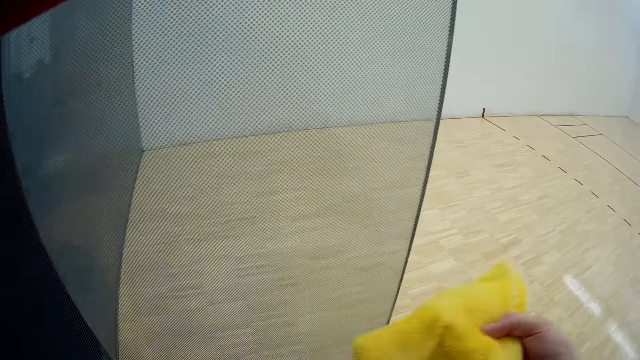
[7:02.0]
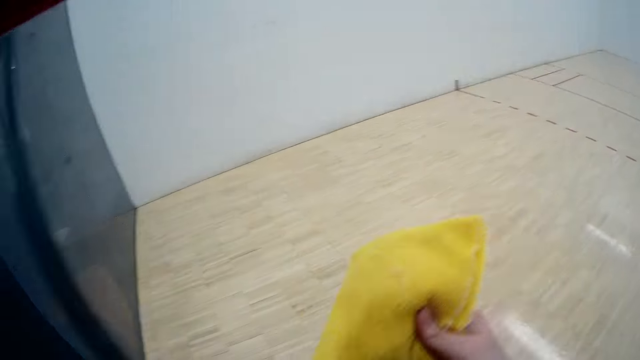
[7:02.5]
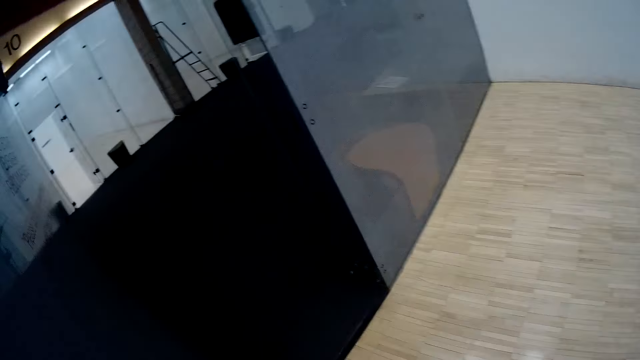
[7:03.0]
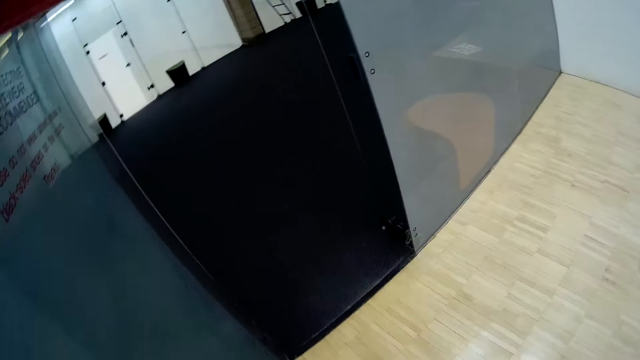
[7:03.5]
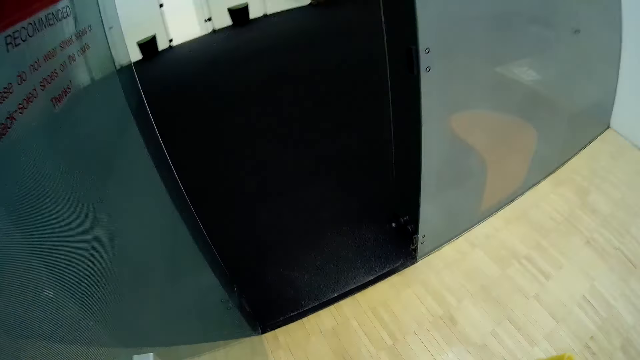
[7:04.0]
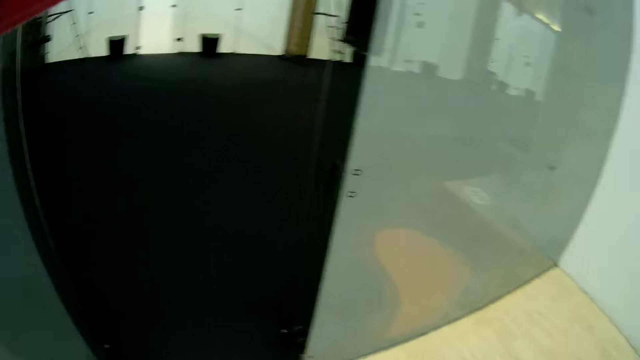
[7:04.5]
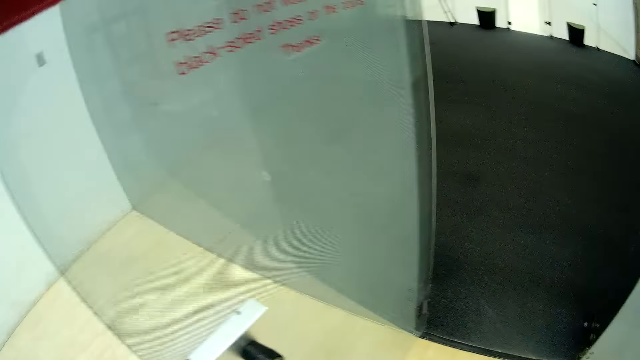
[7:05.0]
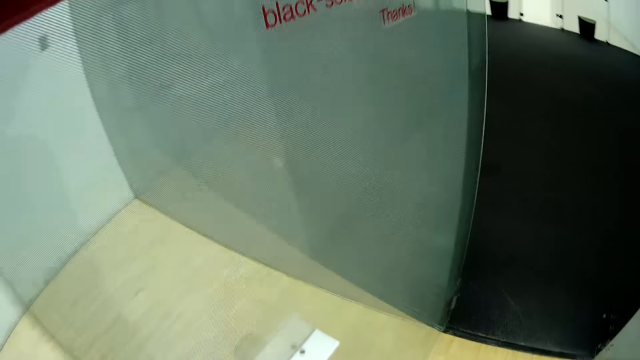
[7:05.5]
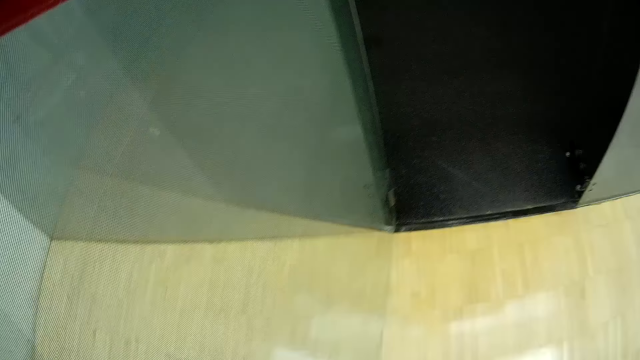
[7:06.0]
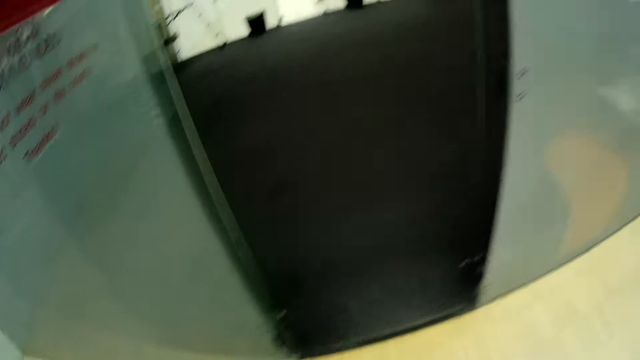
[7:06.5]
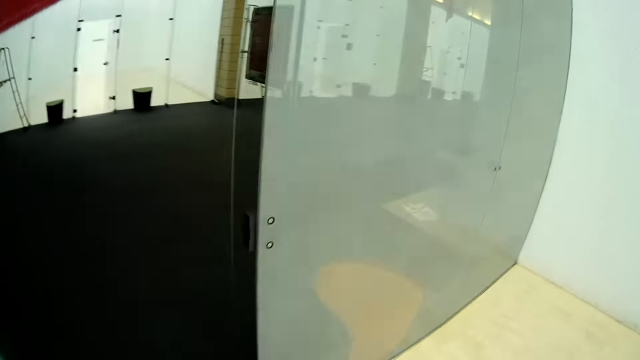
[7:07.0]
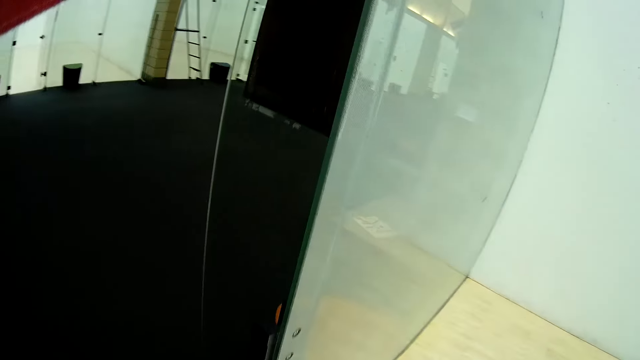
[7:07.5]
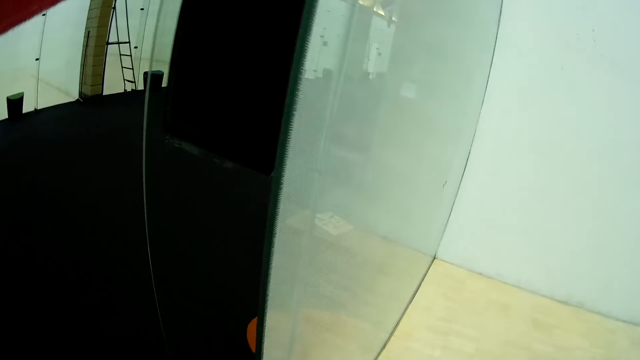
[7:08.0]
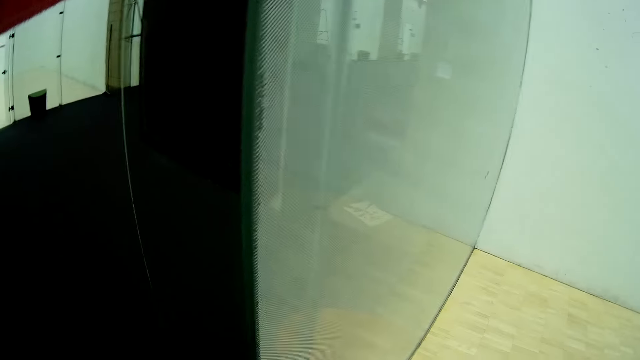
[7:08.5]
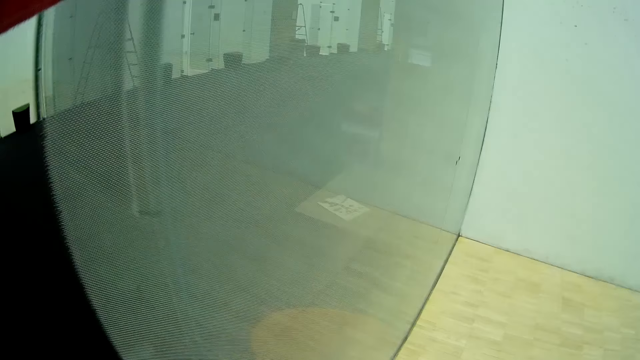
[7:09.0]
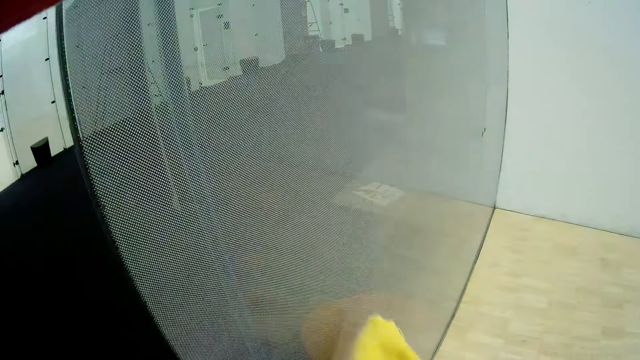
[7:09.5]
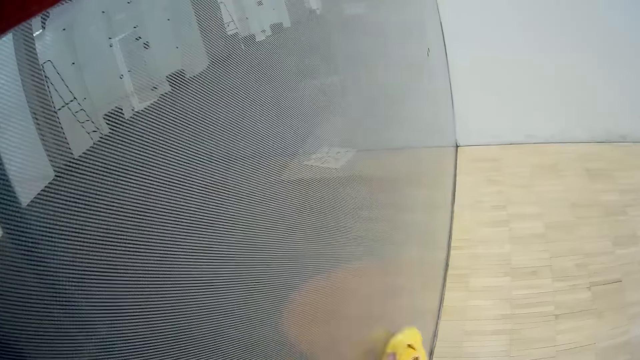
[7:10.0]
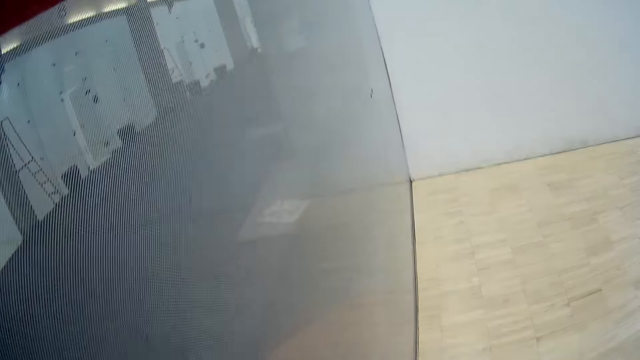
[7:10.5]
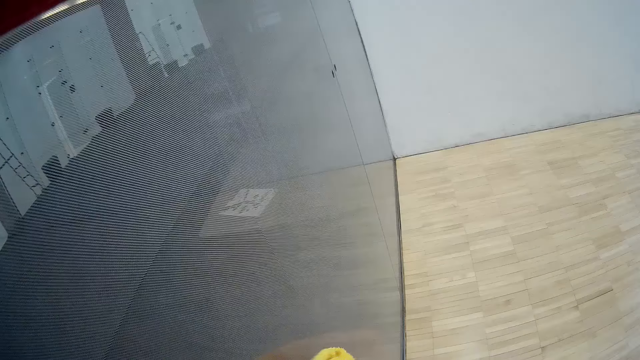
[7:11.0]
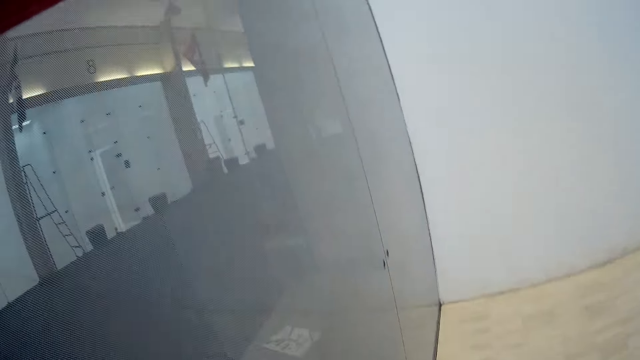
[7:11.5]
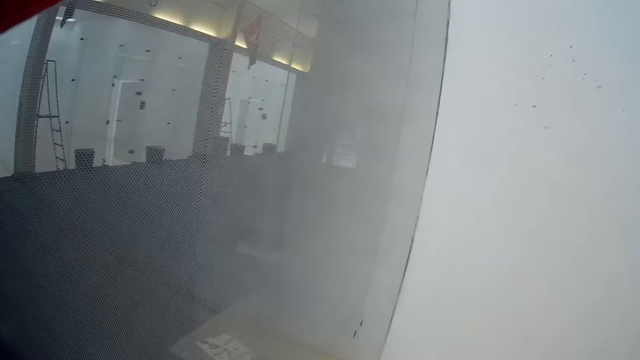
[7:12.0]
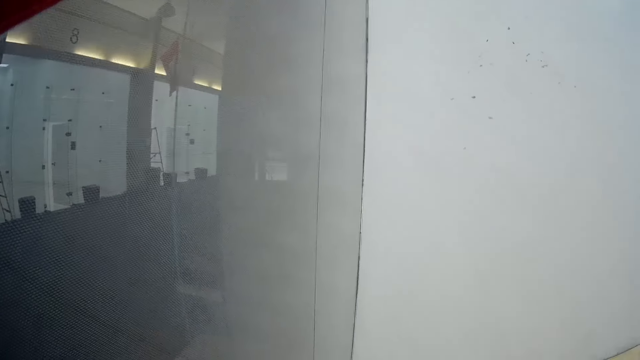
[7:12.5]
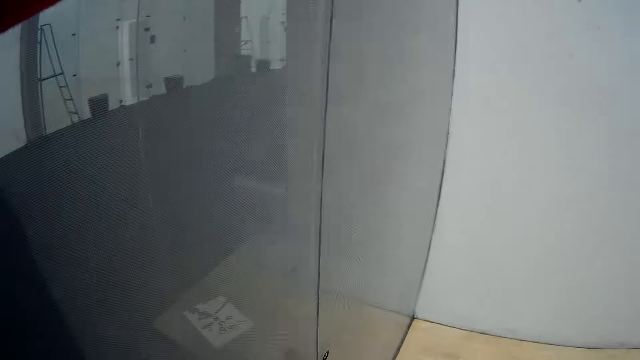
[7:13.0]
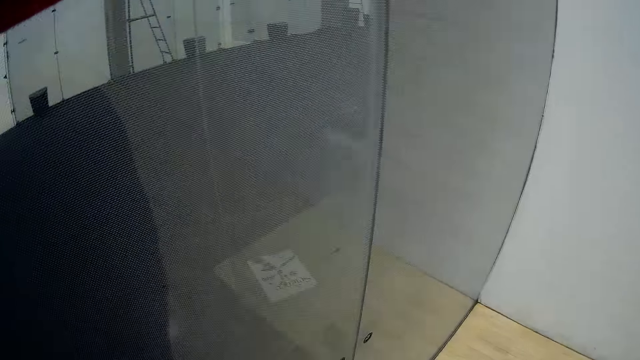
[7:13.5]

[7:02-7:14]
The camera wearer cleans the glass wall with the towel.

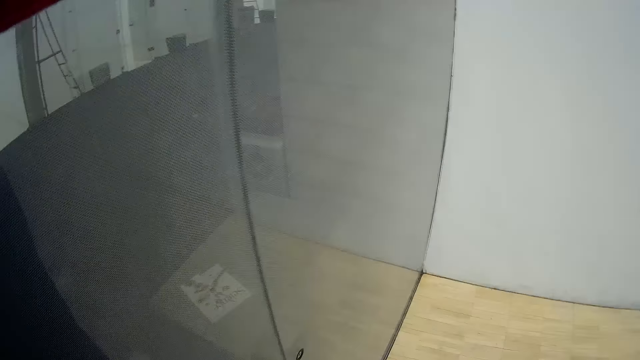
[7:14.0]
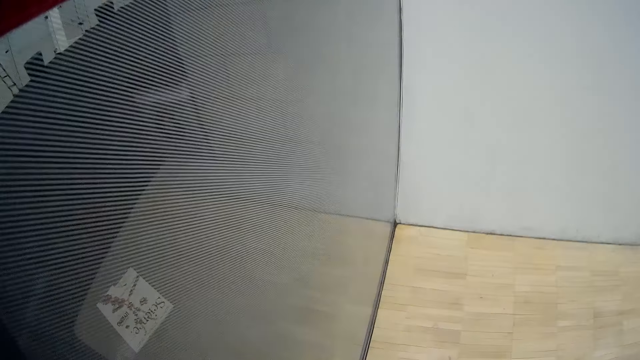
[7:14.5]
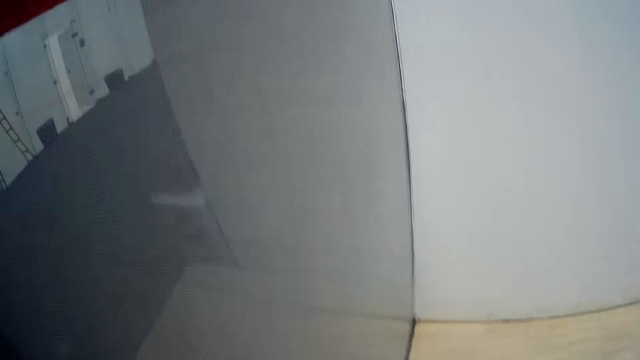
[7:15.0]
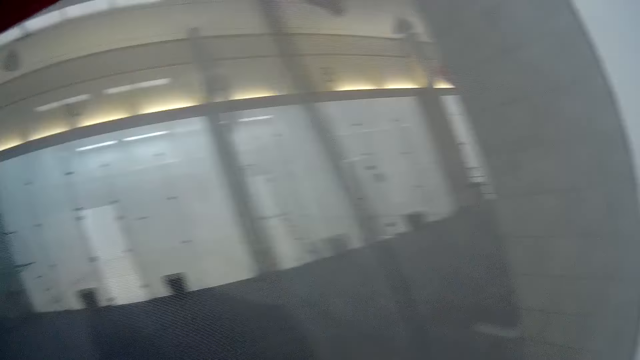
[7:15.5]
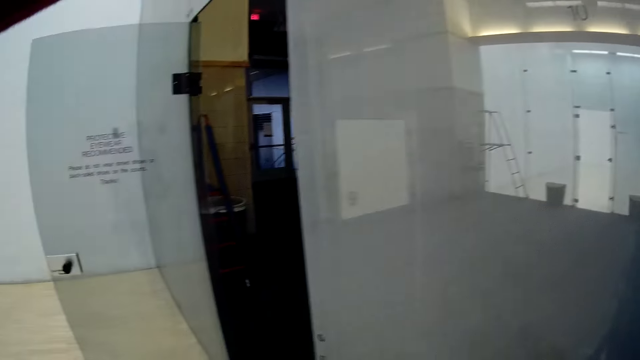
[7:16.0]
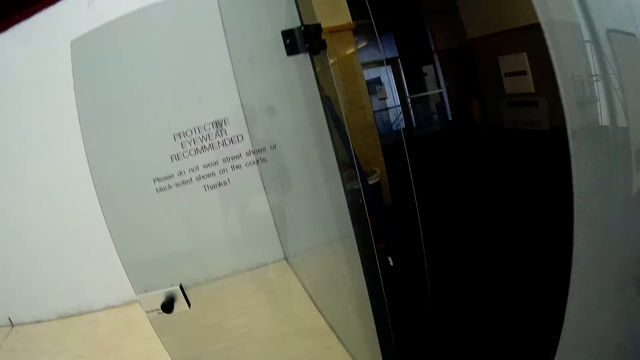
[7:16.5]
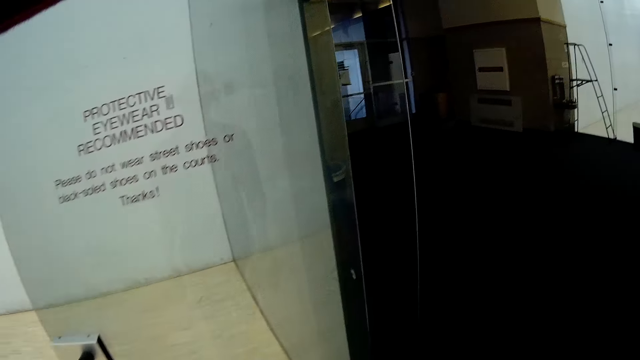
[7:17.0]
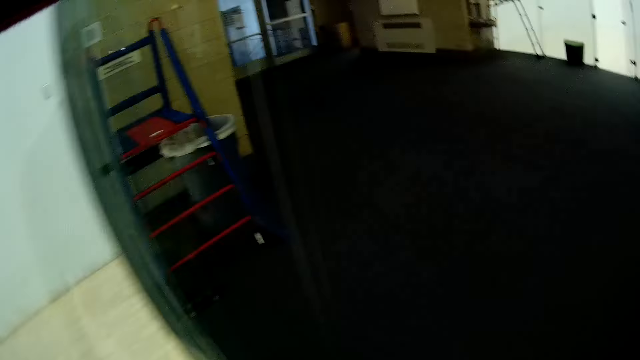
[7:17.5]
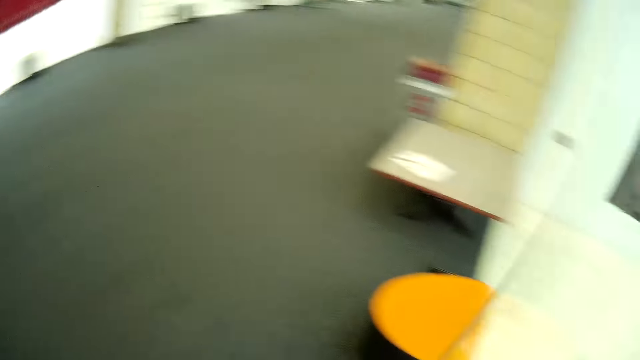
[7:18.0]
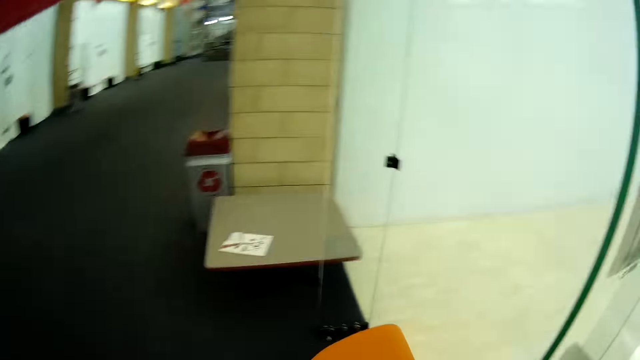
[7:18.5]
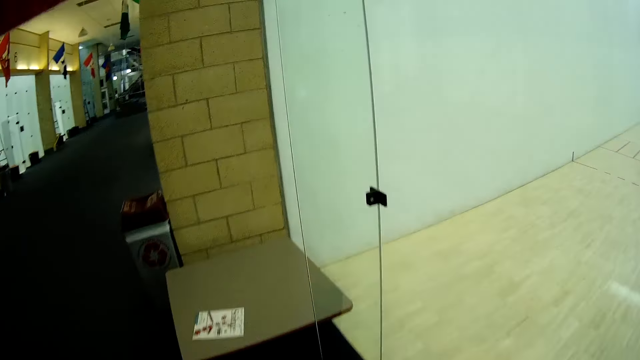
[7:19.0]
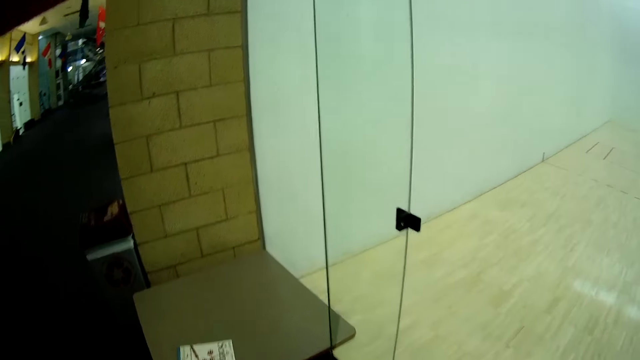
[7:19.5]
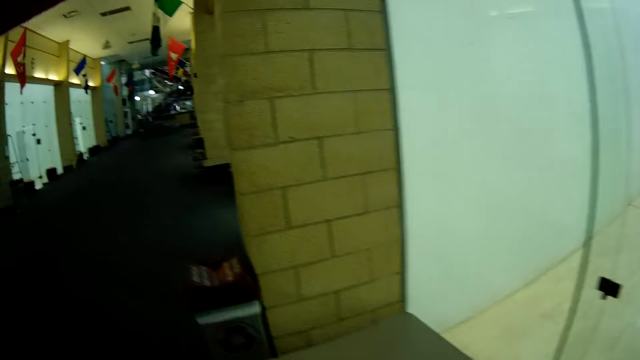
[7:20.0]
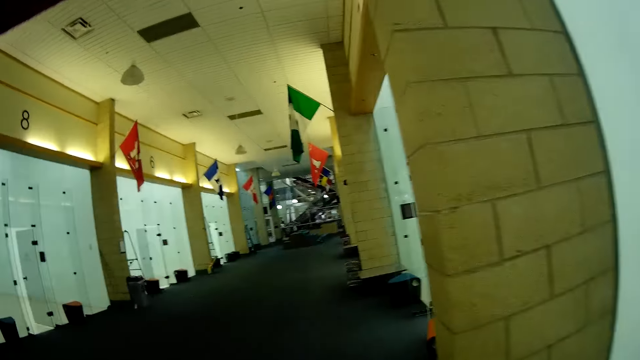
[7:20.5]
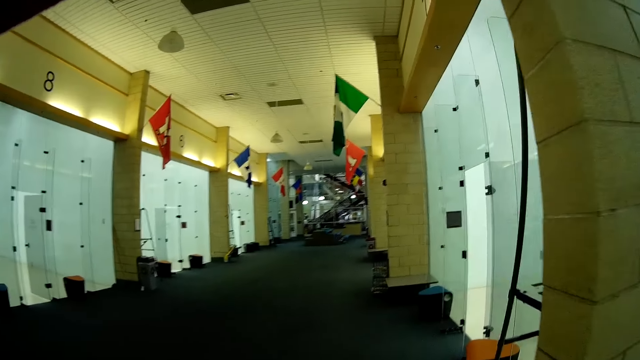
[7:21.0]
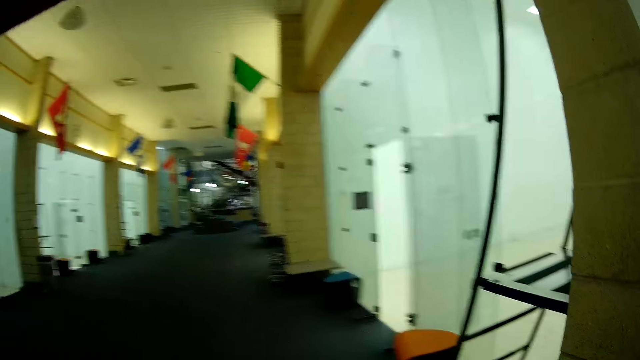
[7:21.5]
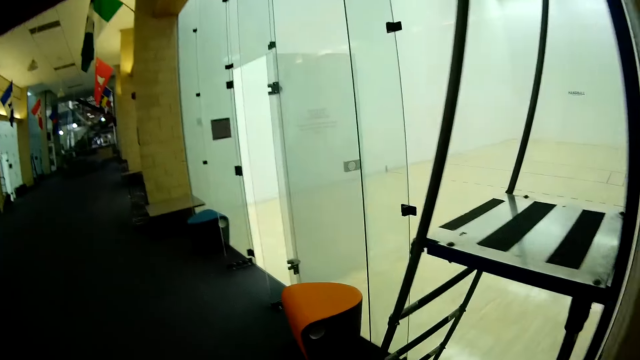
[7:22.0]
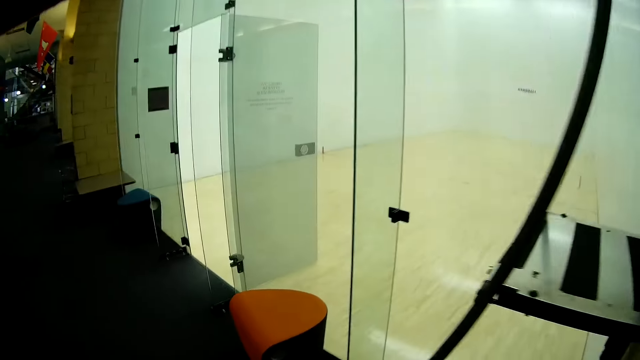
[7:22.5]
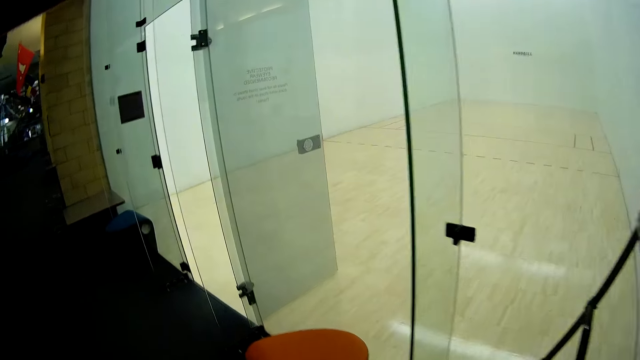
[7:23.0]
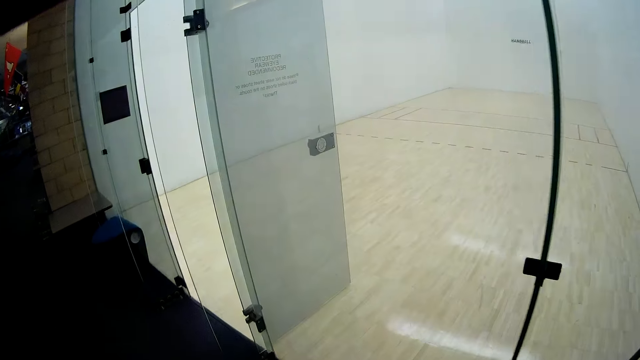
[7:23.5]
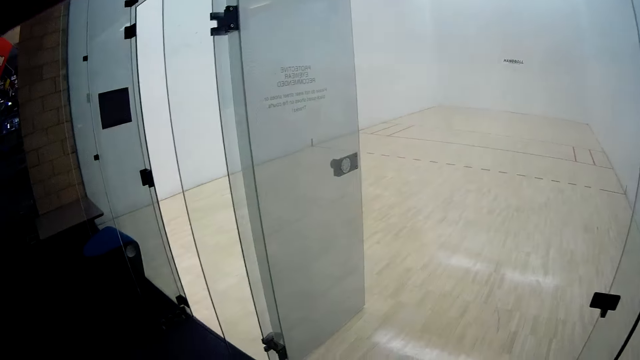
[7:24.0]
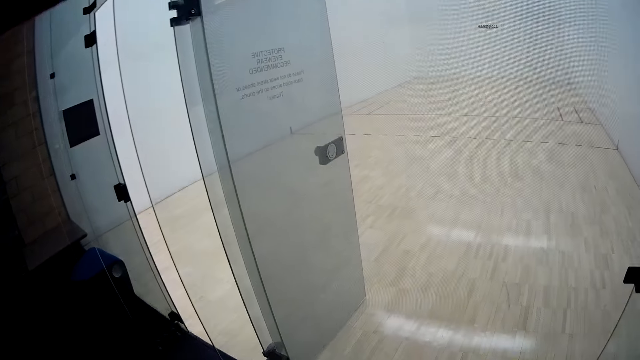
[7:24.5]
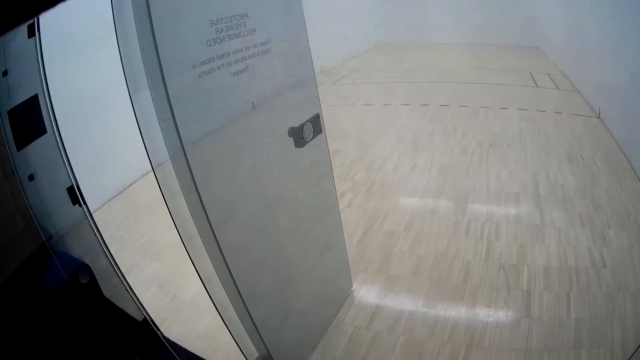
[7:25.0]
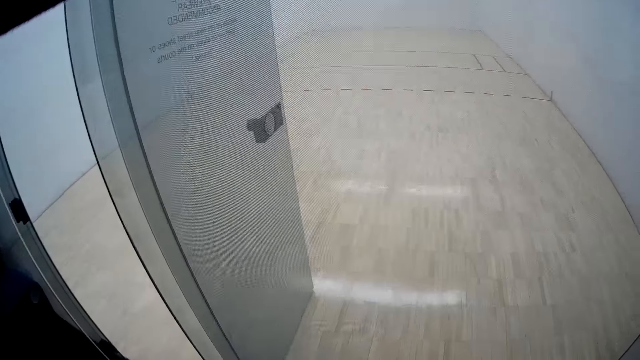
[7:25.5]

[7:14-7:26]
The camera wearer moves into the hall.
